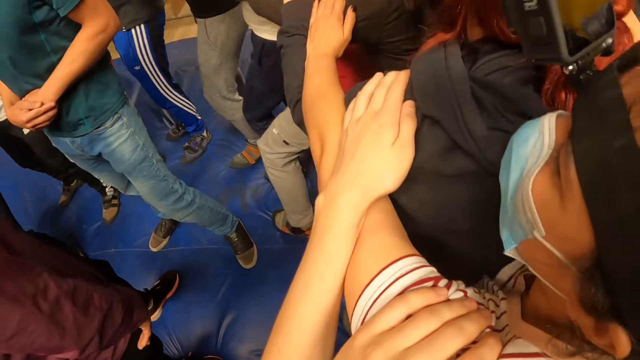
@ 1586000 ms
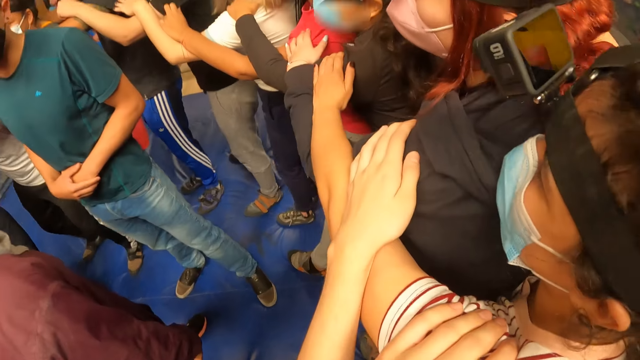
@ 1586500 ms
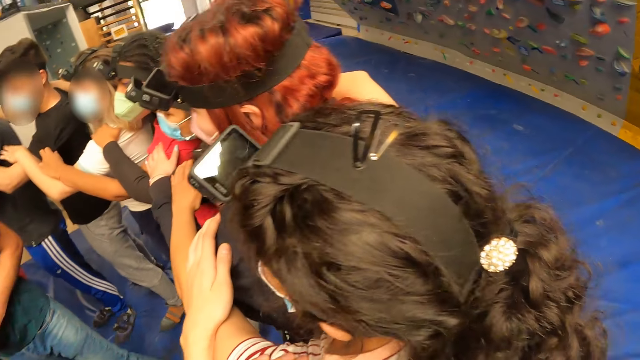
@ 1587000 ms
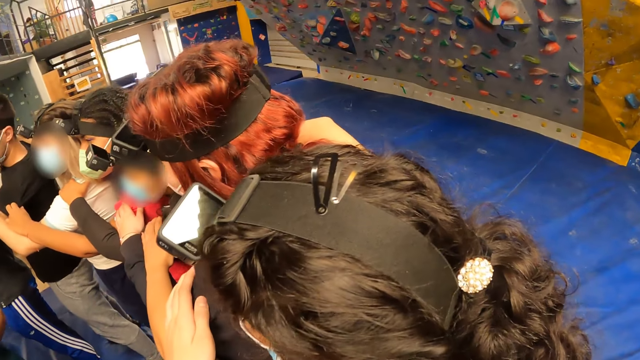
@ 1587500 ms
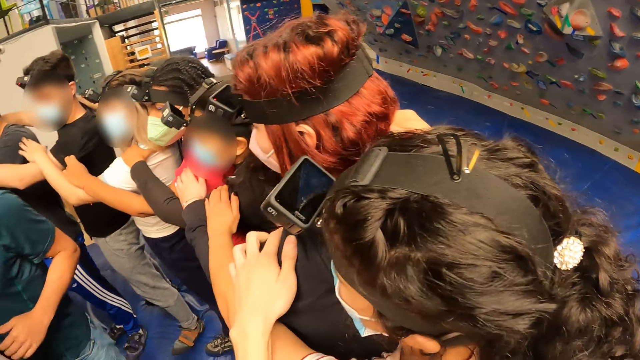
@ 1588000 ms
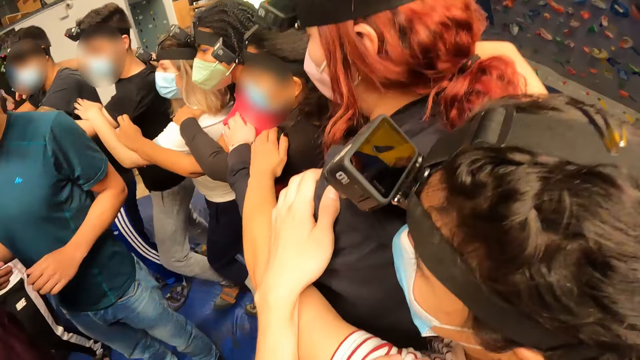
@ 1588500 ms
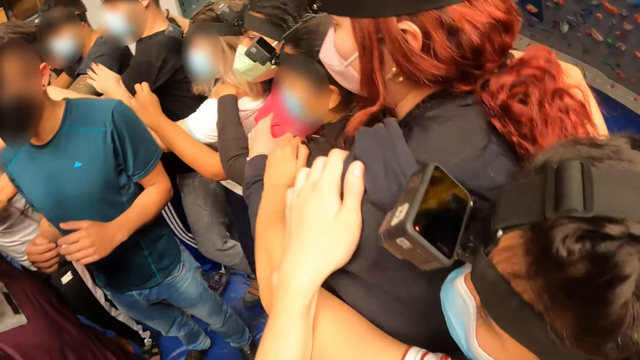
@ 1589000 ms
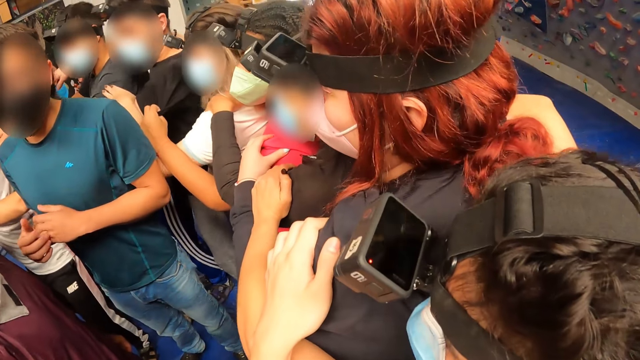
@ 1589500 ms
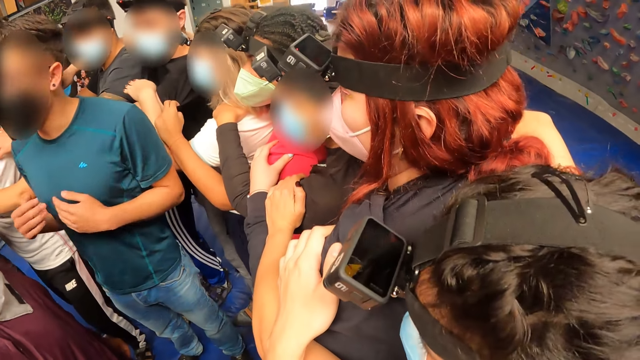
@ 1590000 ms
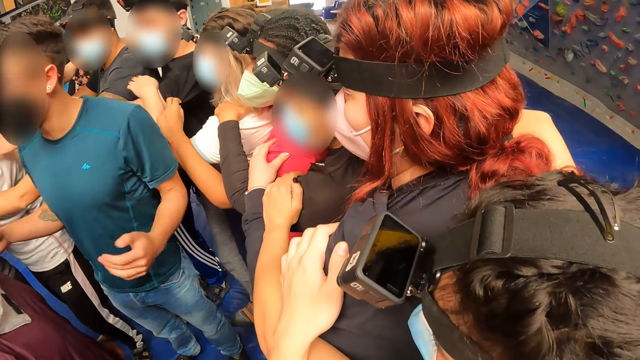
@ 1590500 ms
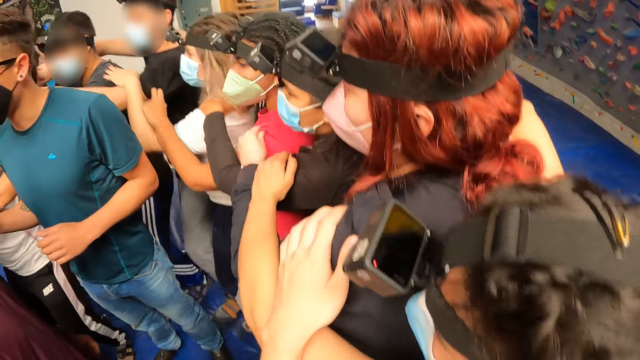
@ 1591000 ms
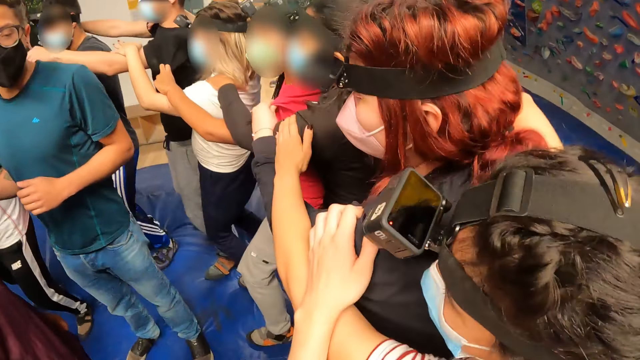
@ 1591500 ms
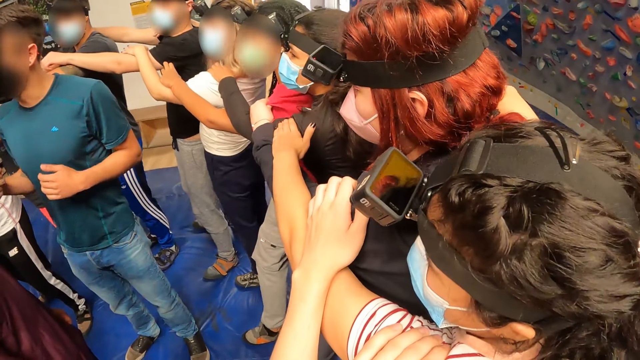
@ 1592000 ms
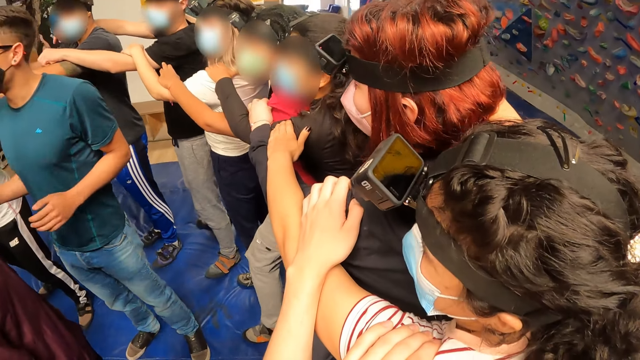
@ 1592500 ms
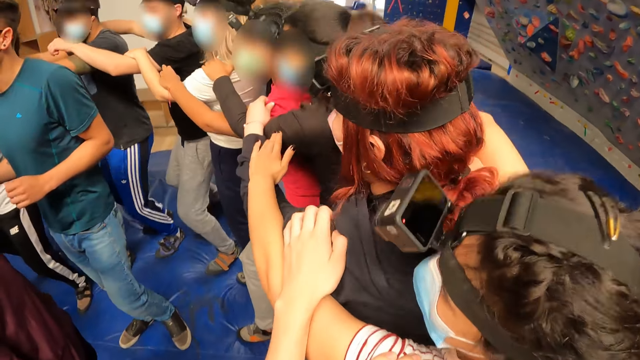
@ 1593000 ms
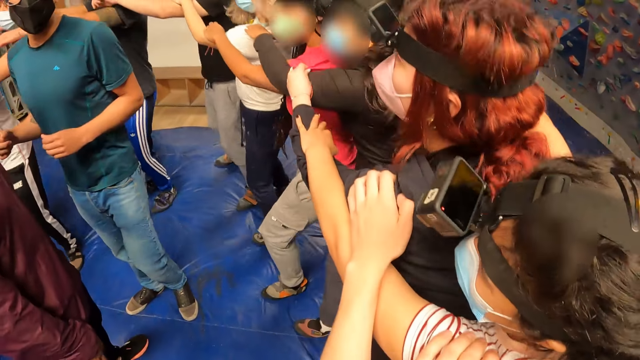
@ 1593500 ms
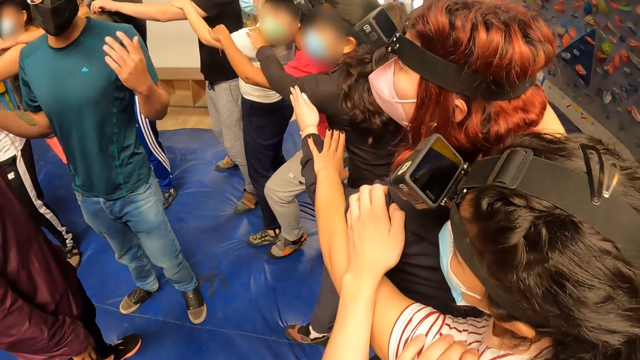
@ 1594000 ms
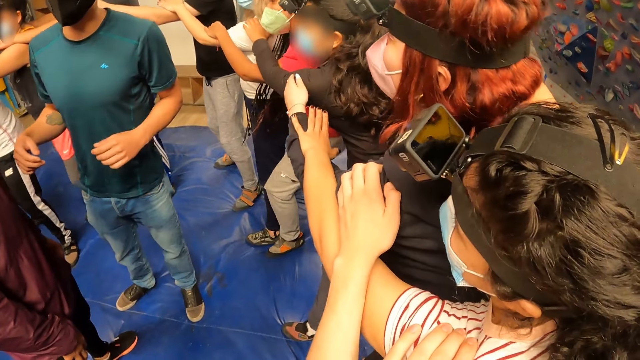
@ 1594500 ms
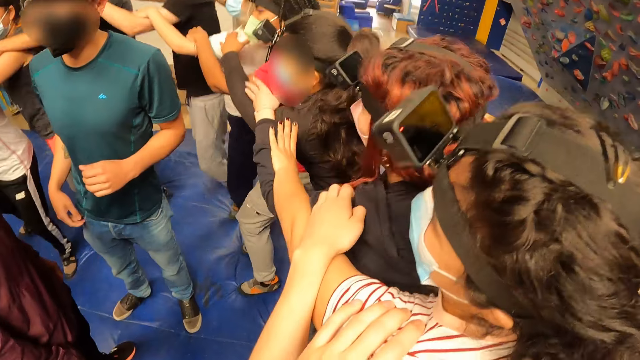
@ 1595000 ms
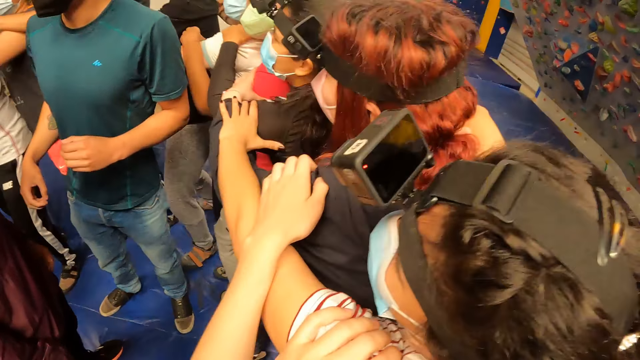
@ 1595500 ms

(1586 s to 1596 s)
The camera wearer exercises on the floor with his friends.

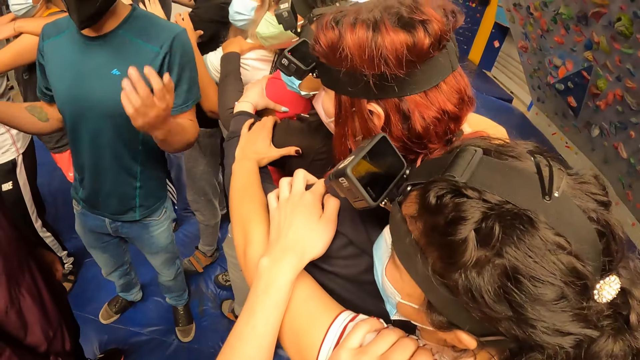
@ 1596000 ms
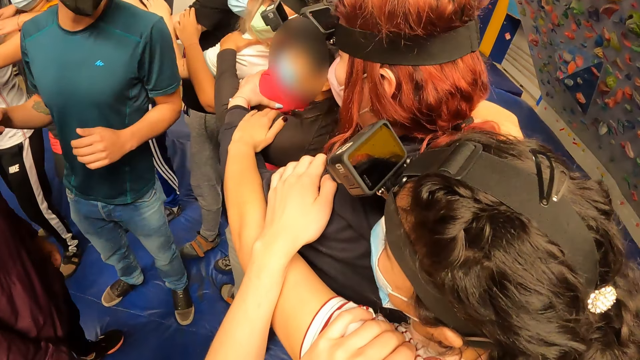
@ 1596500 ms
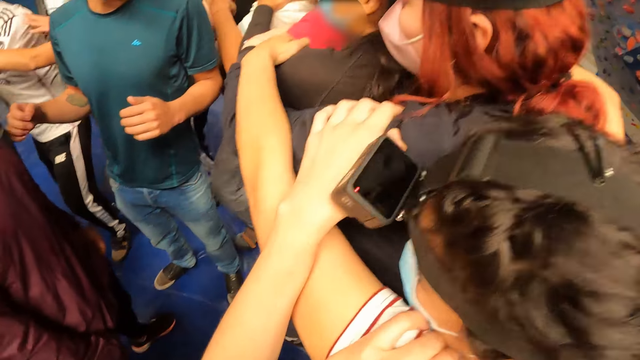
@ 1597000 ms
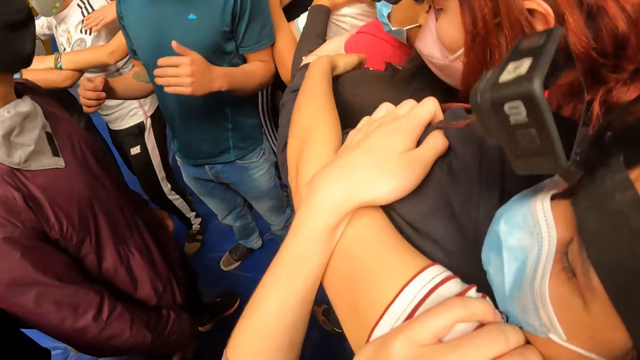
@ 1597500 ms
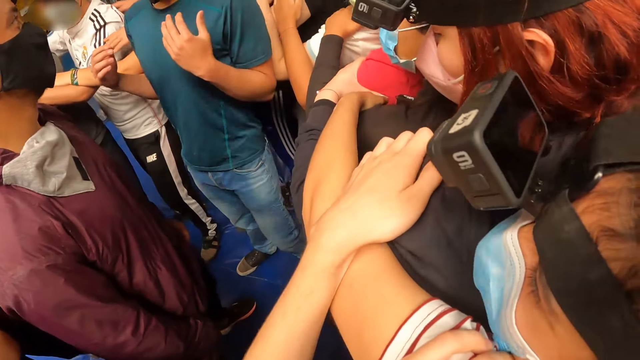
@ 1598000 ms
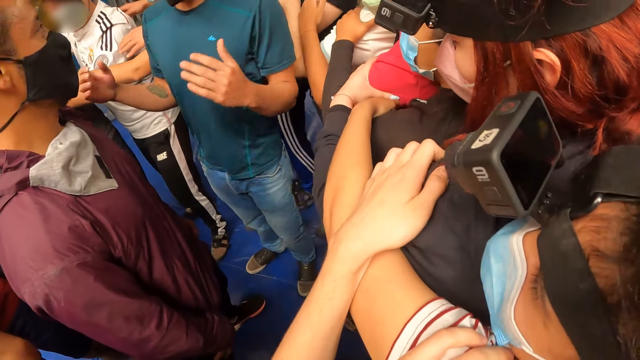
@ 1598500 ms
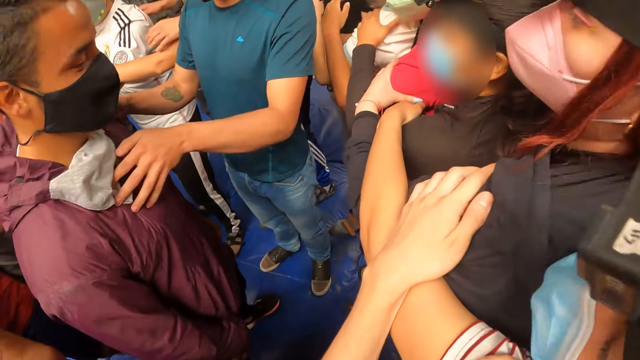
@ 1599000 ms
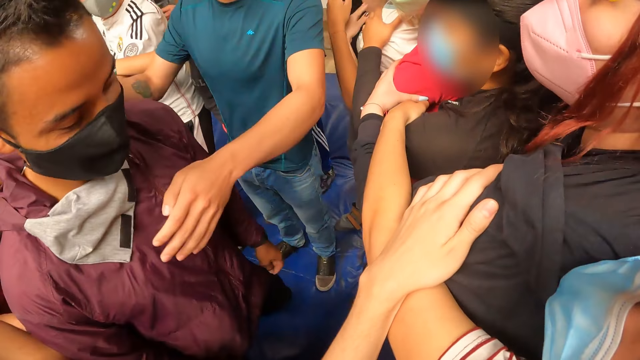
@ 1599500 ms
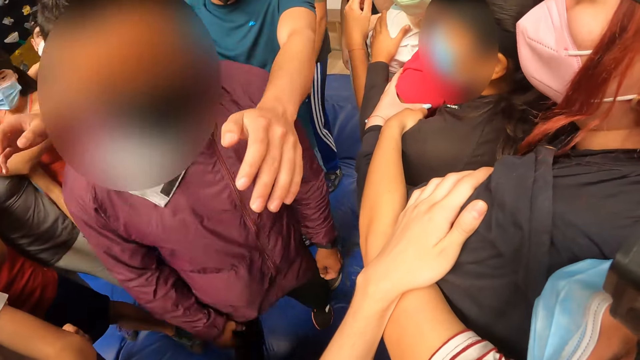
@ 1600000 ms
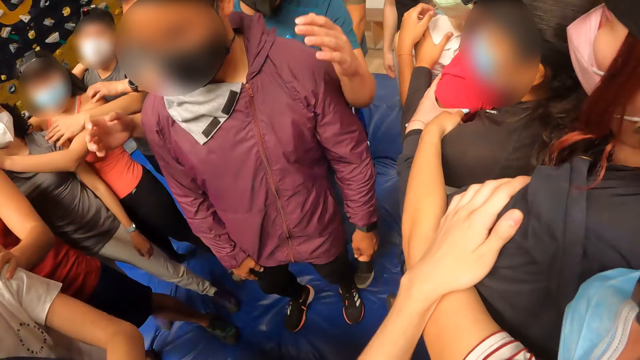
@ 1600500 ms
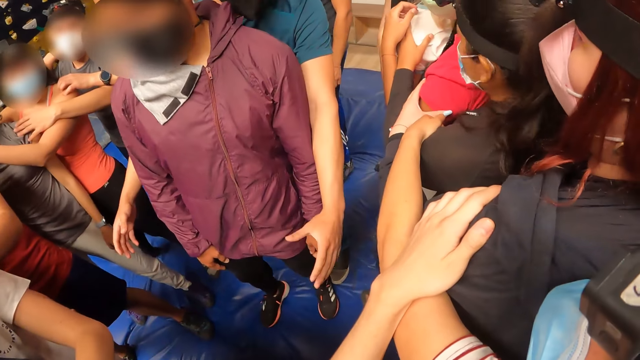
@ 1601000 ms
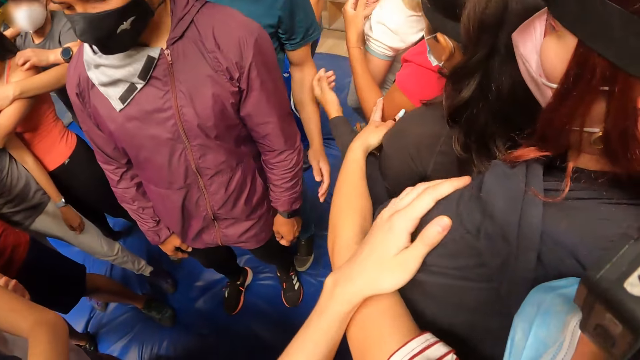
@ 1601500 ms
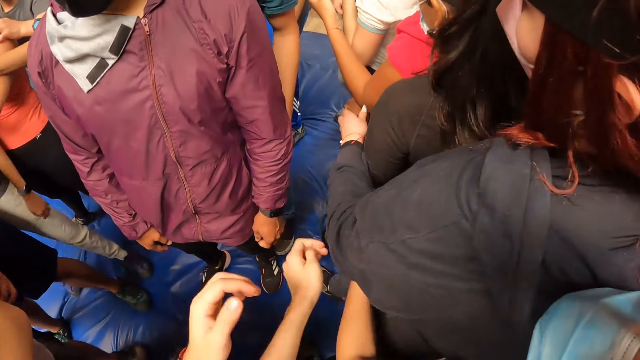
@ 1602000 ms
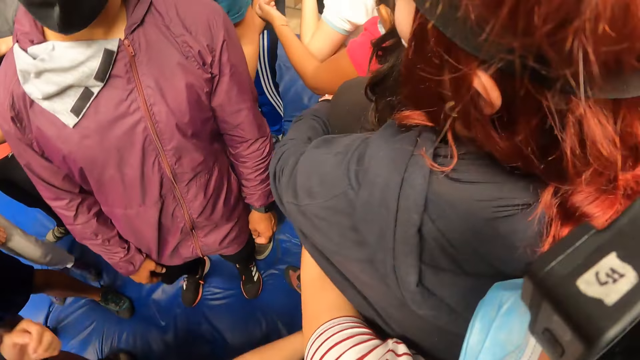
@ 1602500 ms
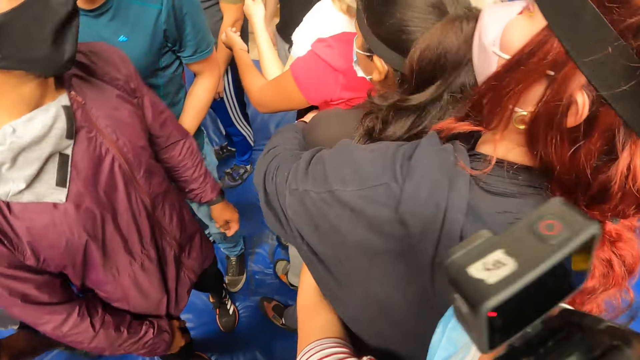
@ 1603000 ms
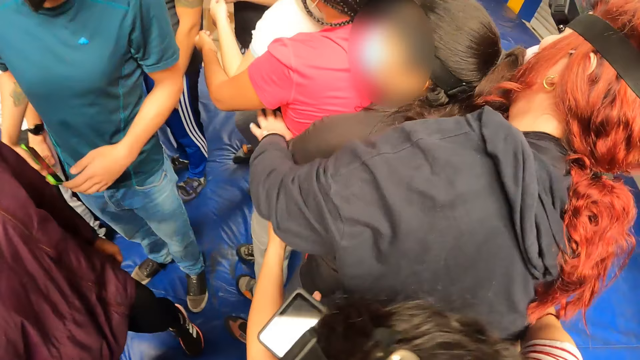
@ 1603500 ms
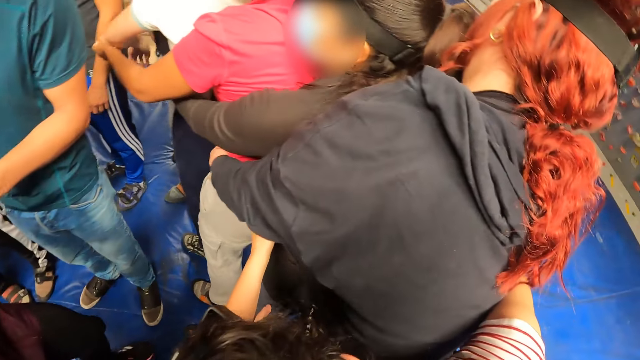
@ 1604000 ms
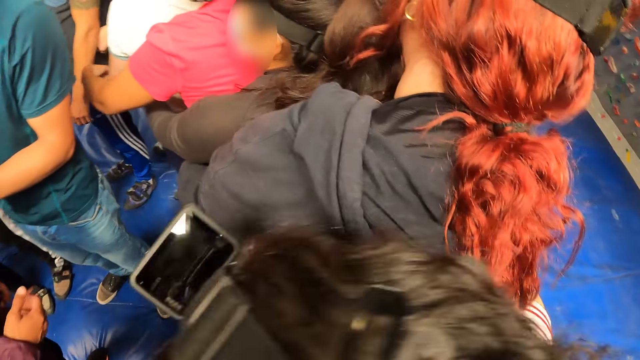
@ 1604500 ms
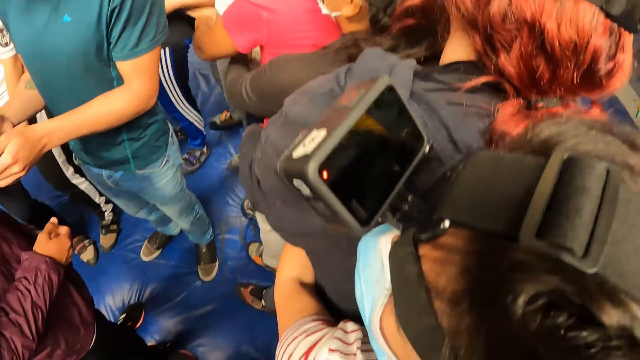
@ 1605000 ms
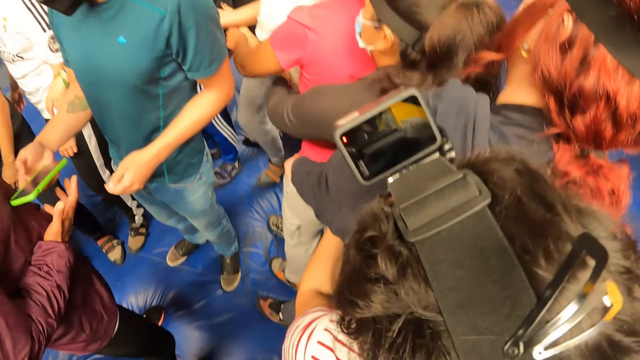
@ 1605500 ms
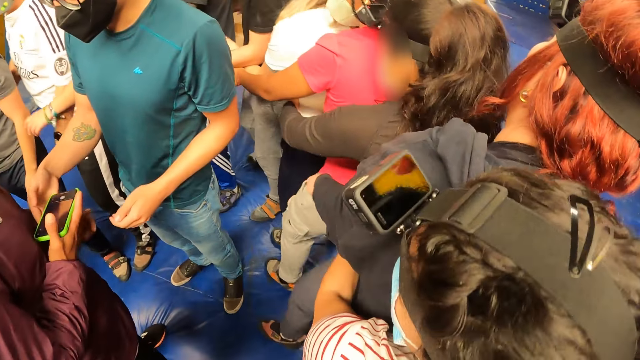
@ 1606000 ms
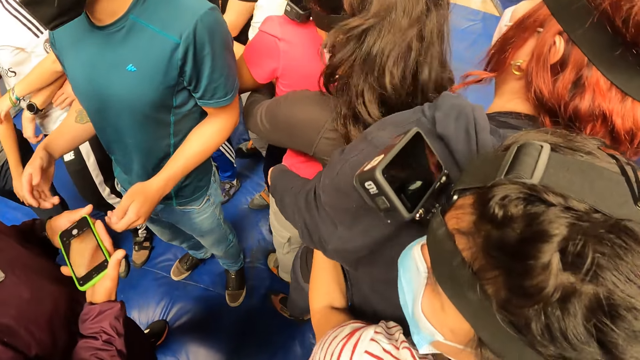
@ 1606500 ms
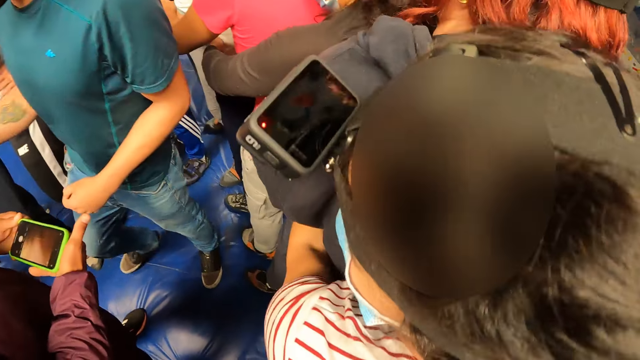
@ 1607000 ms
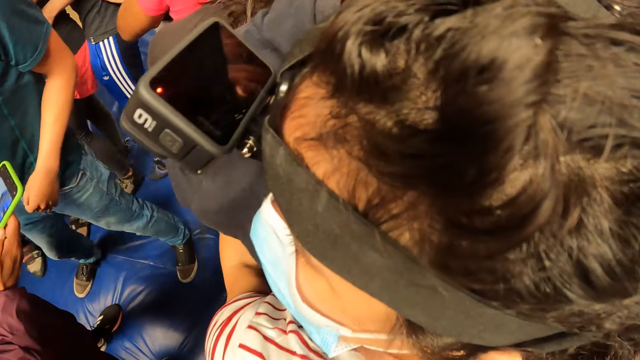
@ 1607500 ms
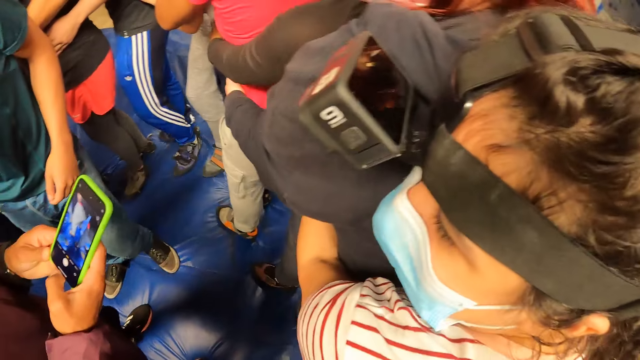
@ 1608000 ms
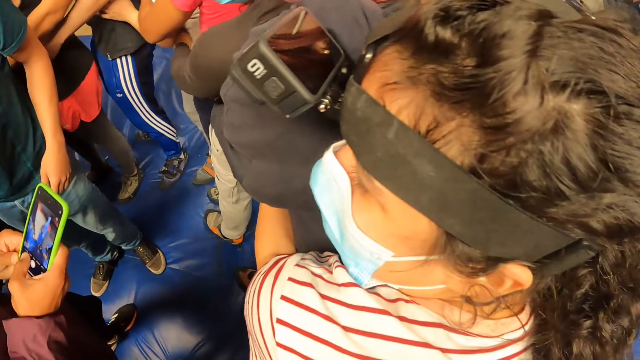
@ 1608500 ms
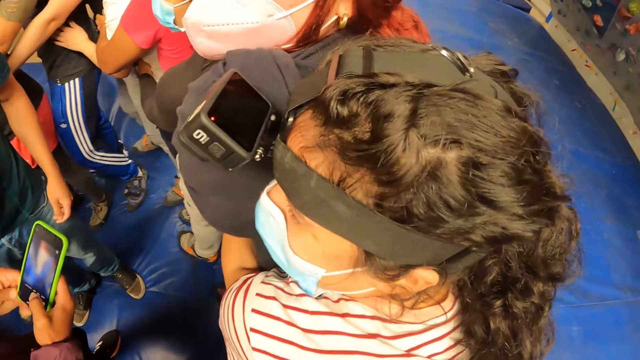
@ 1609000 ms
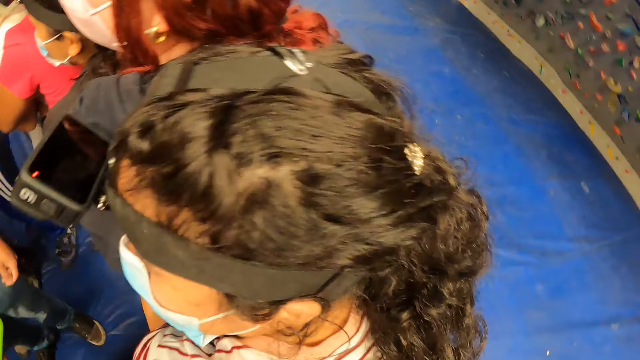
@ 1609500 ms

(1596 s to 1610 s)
A man turns another man with both hands. The camera wearer holds a woman's waist with his hands. He touches the waist of the woman with both hands. The first man passes a phone to the other man with his right hand. The other man operates the phone with his right hand.
